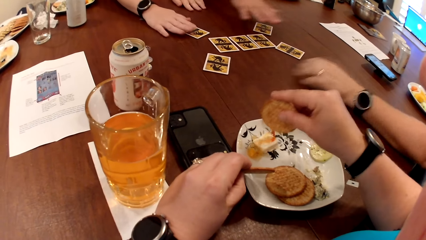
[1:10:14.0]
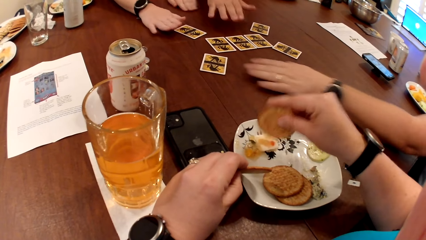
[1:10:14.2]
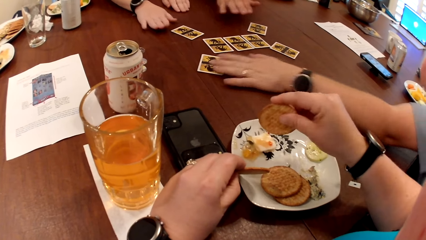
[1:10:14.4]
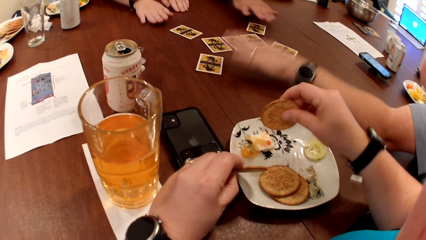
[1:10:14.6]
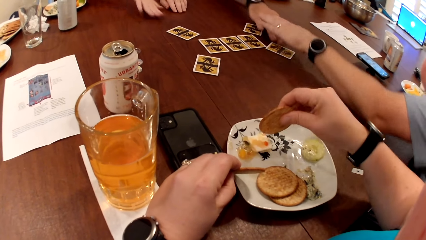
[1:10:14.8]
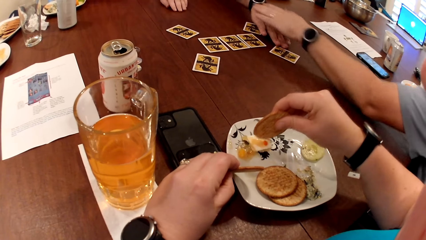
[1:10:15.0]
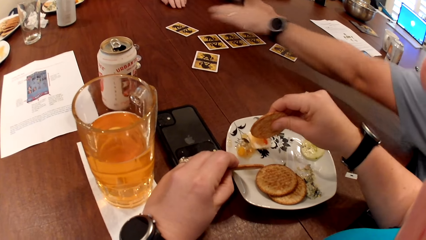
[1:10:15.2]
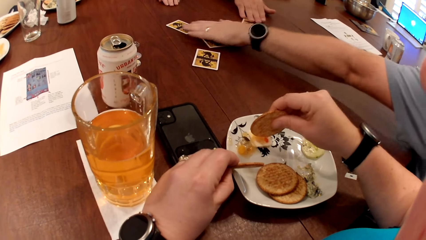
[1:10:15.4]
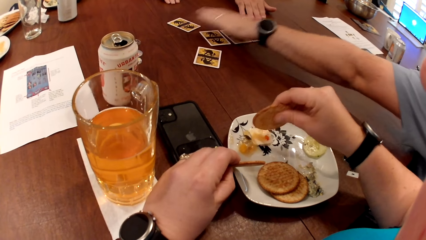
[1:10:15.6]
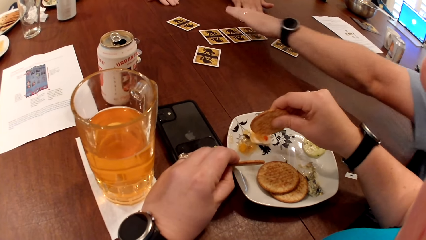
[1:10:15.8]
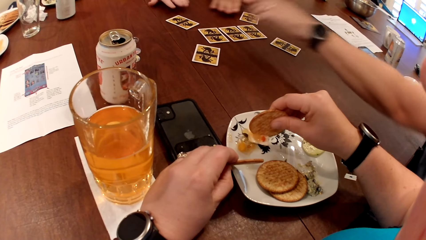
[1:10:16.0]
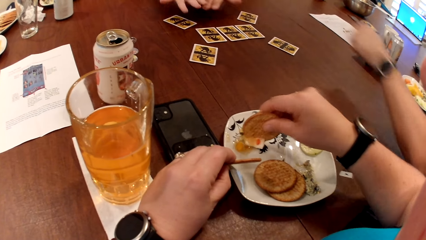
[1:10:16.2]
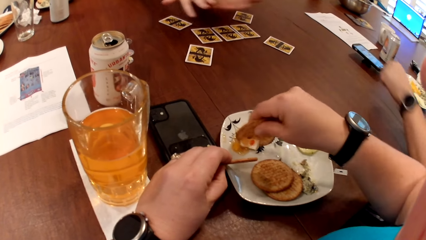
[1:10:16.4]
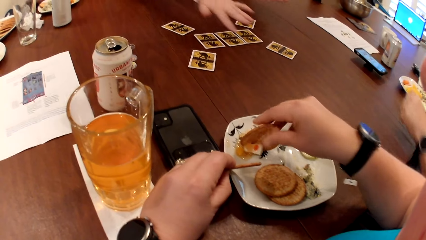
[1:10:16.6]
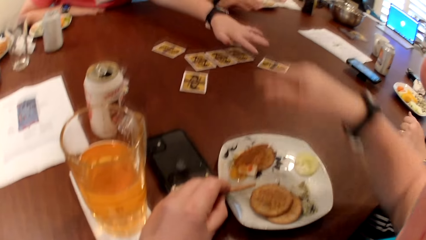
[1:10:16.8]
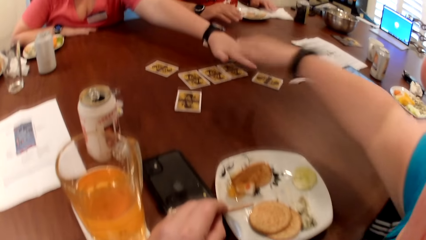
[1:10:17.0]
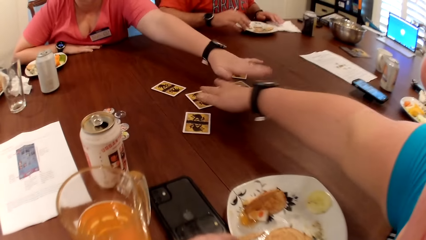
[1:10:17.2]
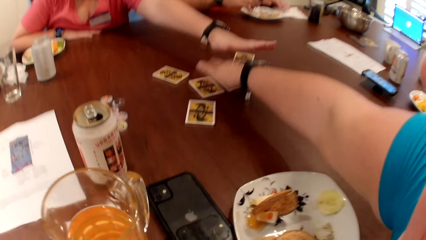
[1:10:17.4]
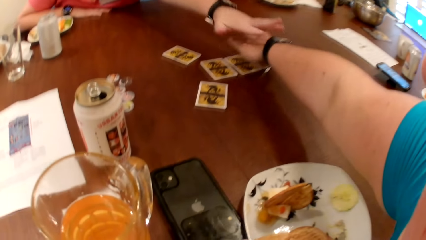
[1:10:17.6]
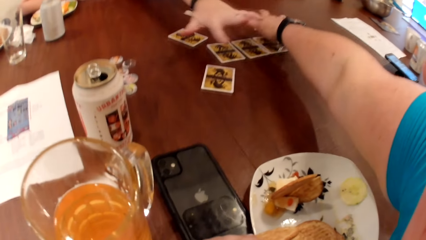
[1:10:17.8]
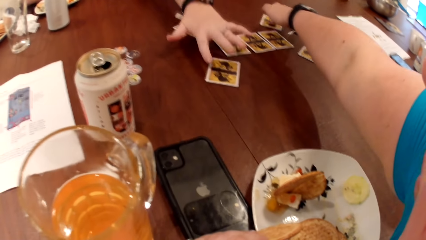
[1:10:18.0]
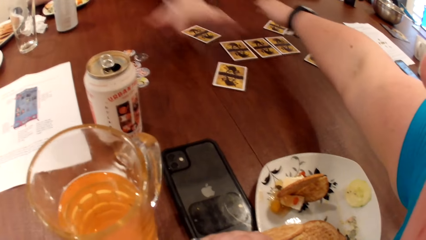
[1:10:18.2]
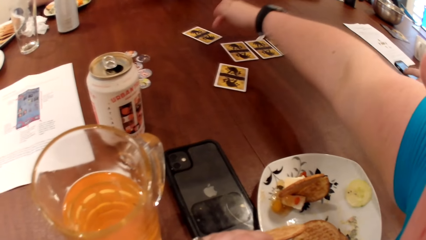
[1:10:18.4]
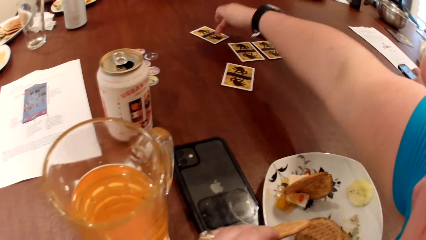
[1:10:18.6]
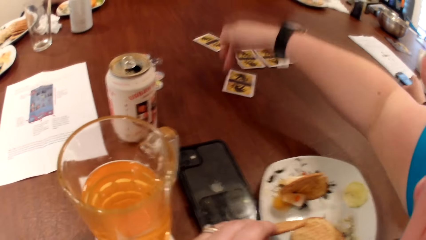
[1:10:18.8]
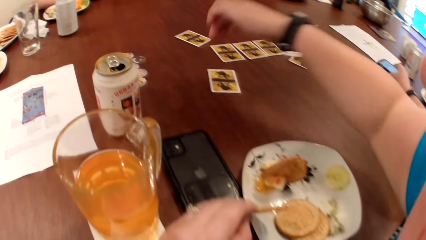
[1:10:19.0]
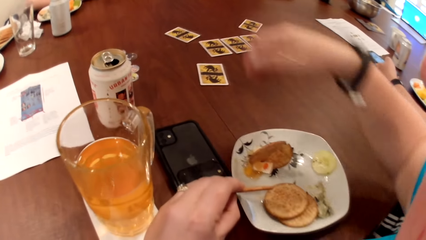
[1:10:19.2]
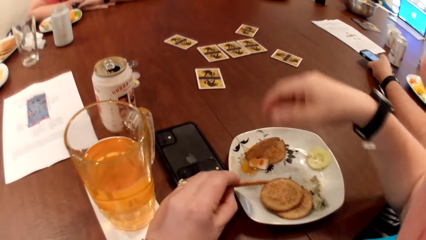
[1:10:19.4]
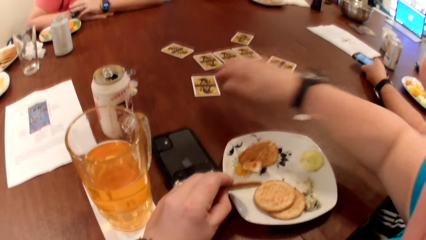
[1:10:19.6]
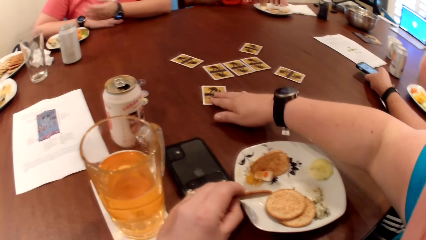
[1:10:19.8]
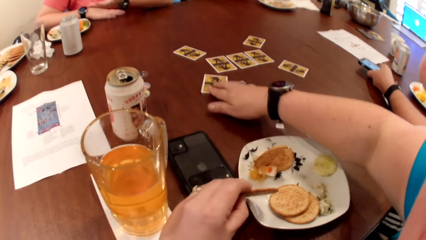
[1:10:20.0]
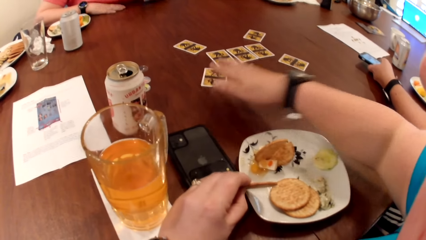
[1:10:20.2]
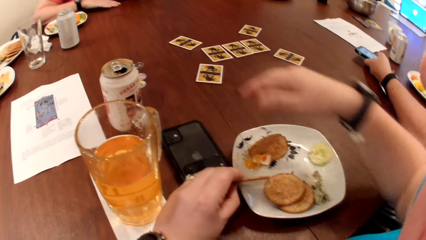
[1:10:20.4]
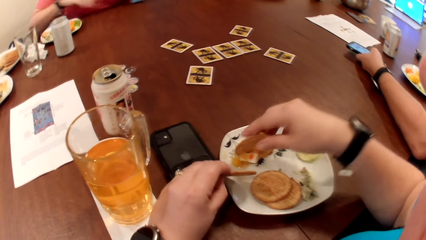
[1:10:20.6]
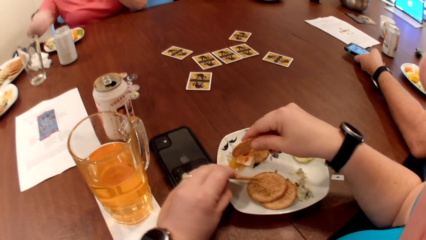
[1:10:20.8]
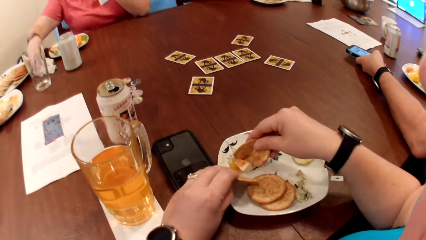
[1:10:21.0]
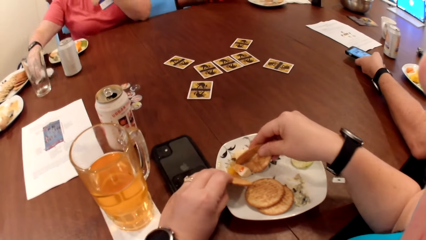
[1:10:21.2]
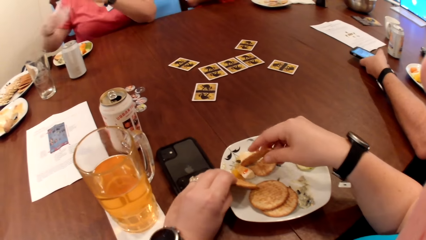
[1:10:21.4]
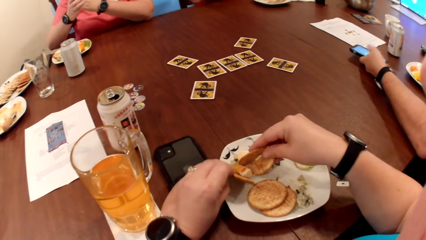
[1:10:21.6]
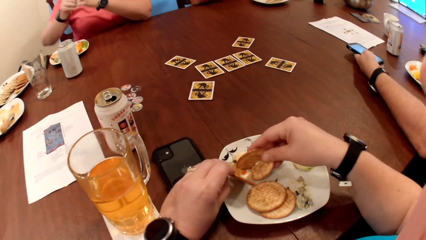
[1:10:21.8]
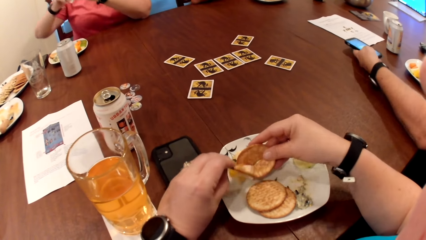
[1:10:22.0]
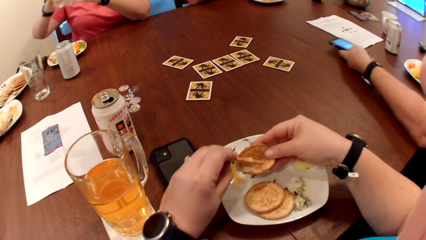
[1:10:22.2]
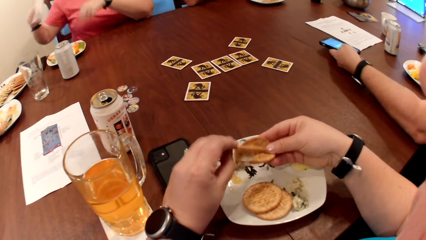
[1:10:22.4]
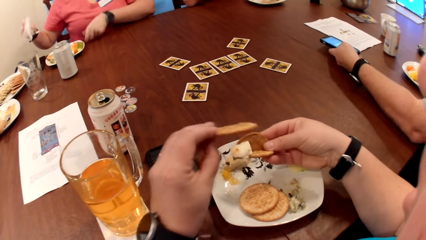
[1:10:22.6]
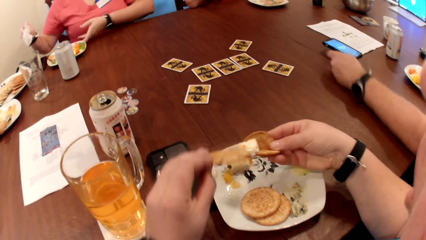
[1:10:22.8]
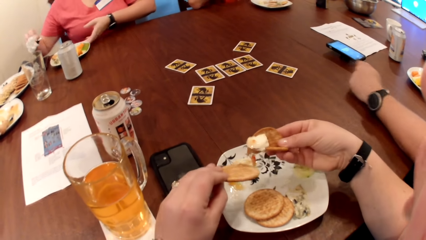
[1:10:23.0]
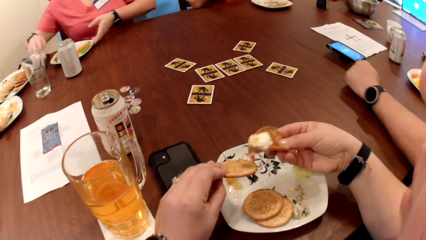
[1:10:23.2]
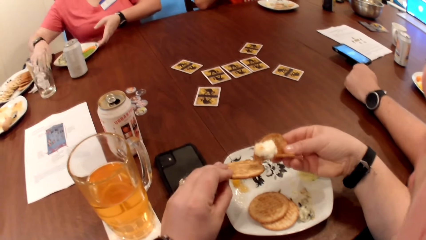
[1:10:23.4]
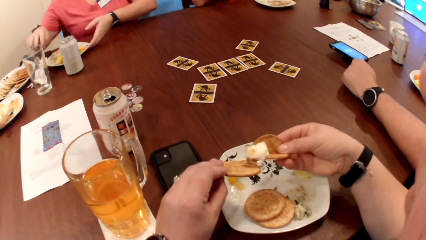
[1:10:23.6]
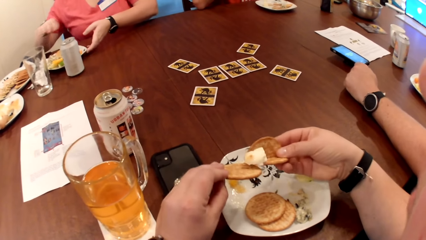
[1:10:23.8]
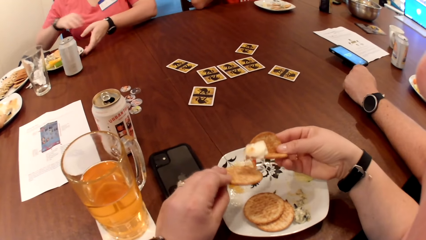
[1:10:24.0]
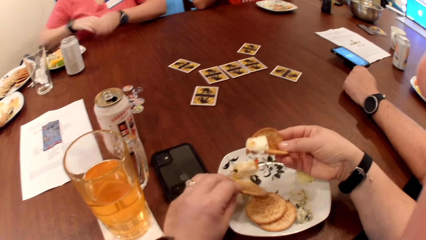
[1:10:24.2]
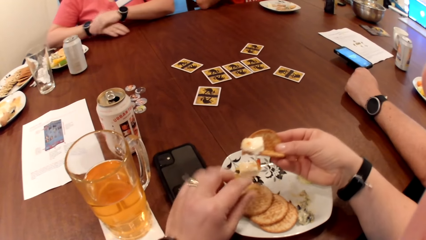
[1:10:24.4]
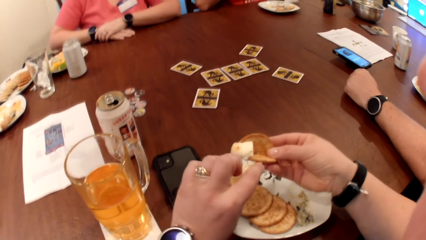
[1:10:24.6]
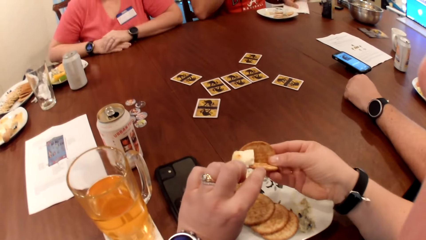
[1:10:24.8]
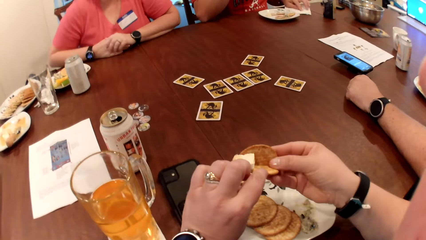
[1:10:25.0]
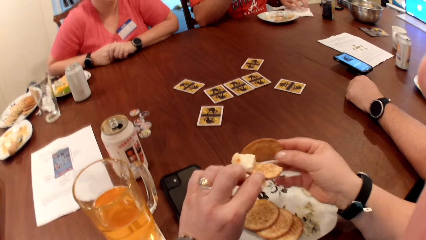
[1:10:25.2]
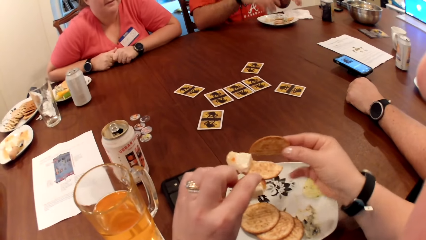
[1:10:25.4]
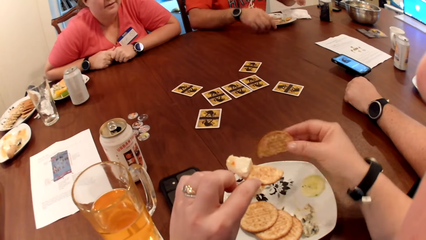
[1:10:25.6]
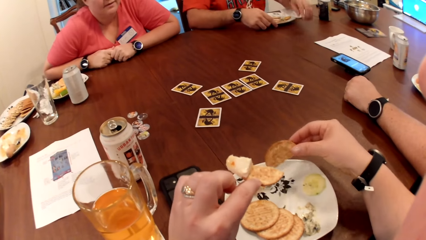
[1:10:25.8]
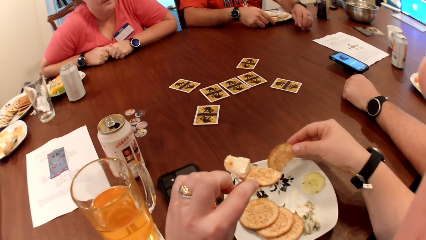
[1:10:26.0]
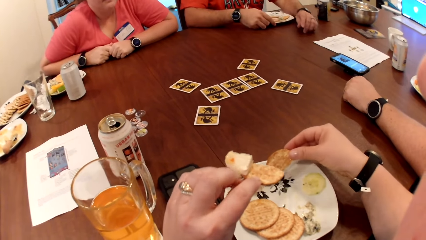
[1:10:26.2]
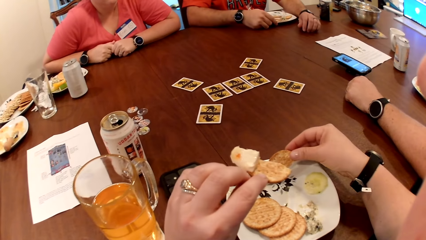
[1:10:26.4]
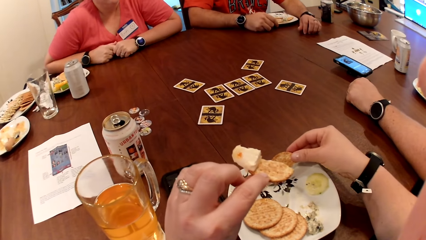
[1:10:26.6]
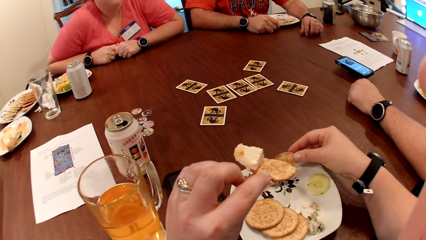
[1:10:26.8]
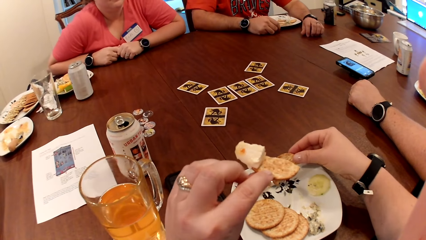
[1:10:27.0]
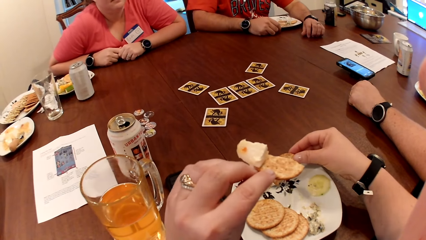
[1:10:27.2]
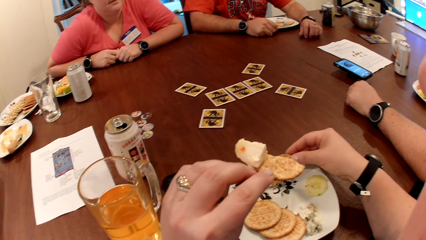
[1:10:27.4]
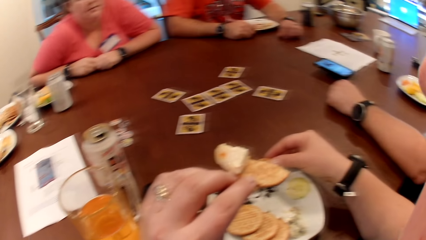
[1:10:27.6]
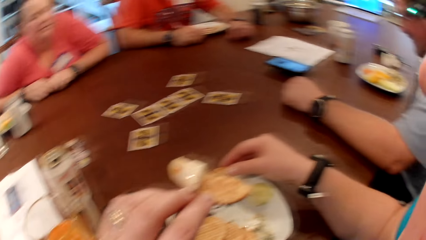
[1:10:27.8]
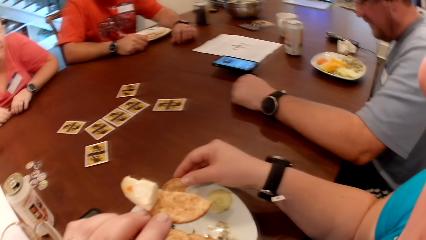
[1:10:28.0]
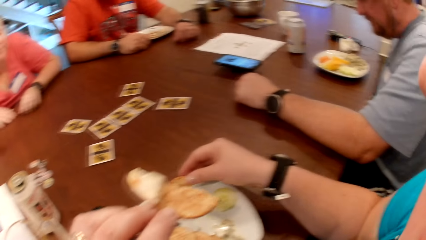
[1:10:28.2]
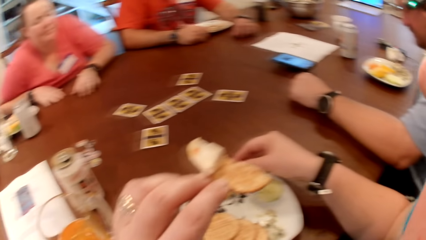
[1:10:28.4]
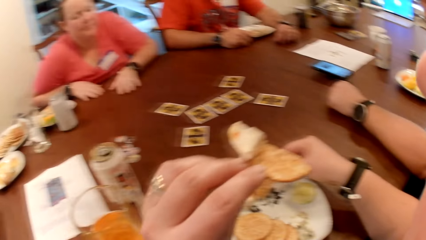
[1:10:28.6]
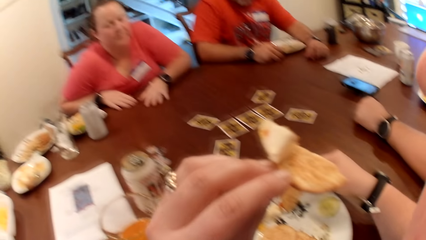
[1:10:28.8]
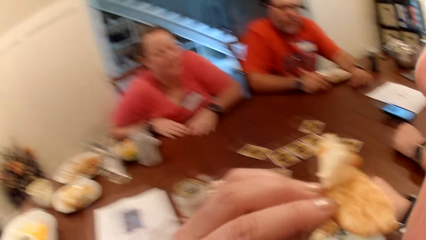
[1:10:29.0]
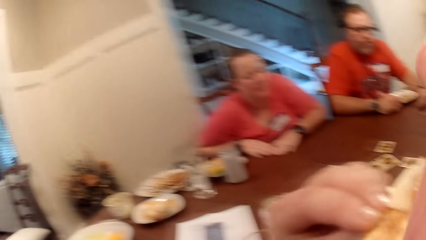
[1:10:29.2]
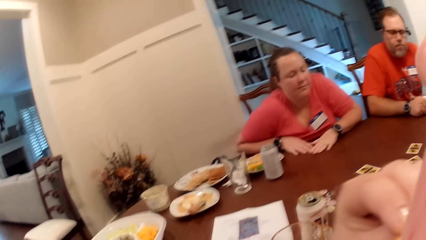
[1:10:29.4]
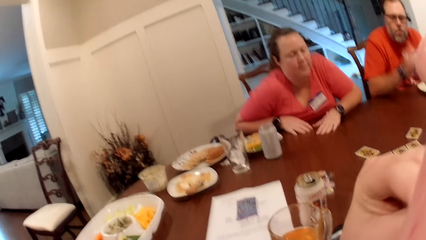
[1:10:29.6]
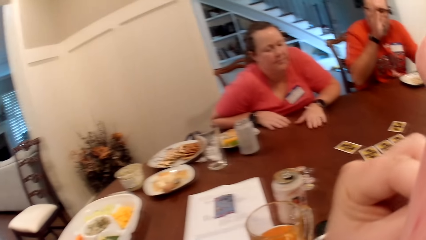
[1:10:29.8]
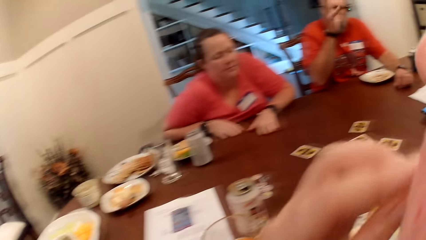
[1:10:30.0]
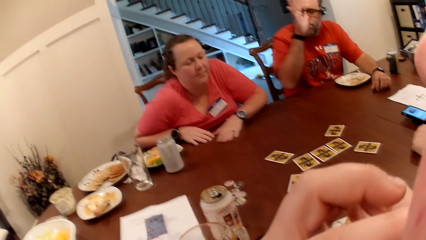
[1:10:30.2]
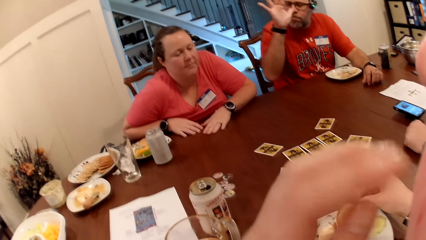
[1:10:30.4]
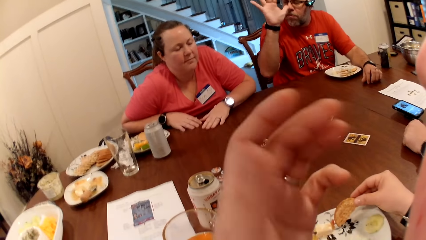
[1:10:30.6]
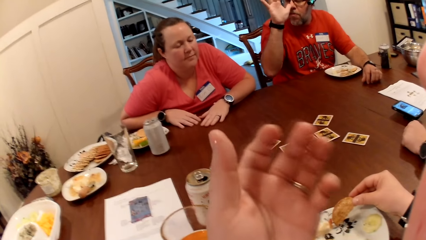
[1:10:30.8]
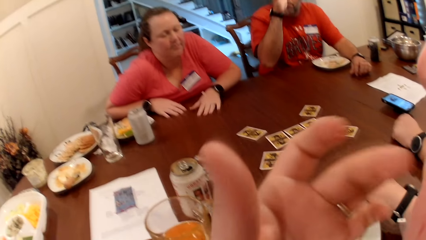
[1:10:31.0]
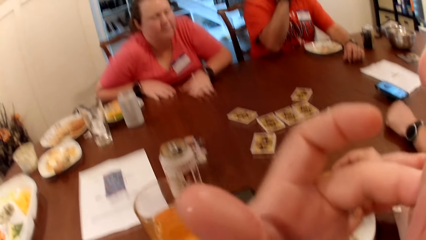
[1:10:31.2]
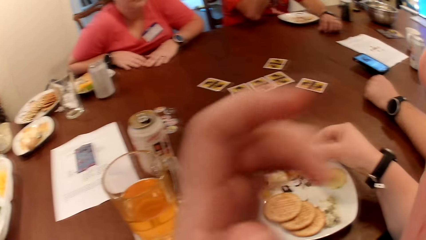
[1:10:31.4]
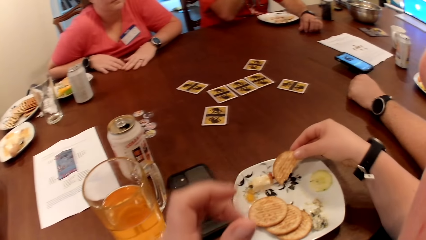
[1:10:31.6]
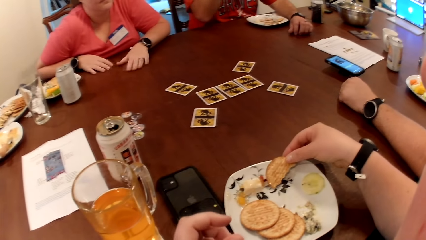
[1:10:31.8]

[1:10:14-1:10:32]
The camera wearer breaks the cheese on the plate with the cookie in her right hand. She touches the cards on the table with her right hand. She moves the card on the table with her right hand. A woman picks the paper towel from the table with her right hand. The camera wearer mixes something with the biscuit. She takes the cheese from the plate with the cookies in both hands. The woman moves the plate on the table with her left hand and drops the paper towel on the table with her right hand. The camera wearer drops the cookie on the plate with her left hand. She takes the cookie from her right hand with her left hand. She drops the cookie on the plate with her right hand. She puts the mixture in her mouth. She eats the cookie in her left hand. A man lifts his right hand.
